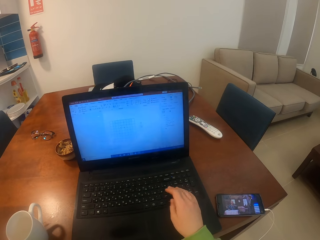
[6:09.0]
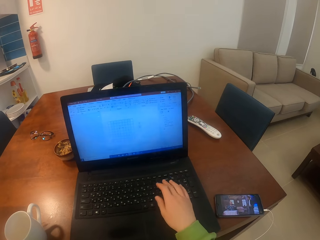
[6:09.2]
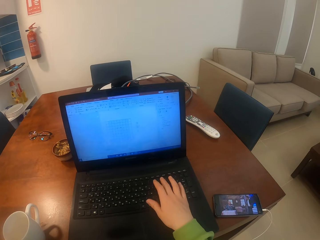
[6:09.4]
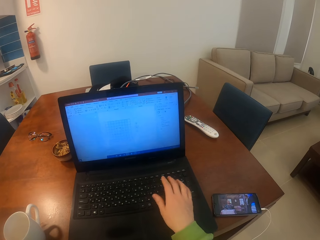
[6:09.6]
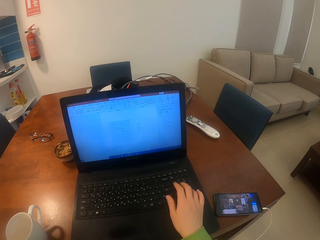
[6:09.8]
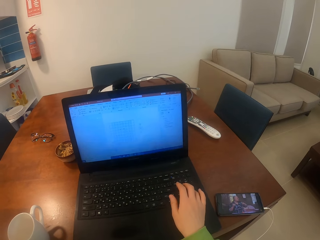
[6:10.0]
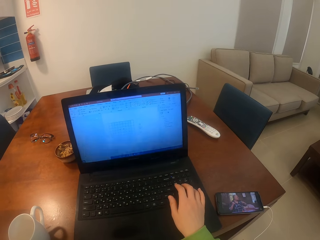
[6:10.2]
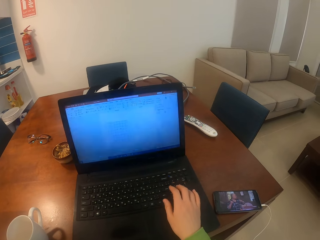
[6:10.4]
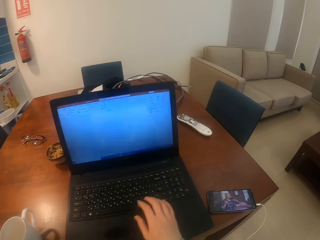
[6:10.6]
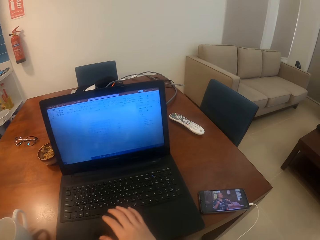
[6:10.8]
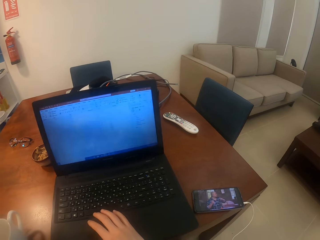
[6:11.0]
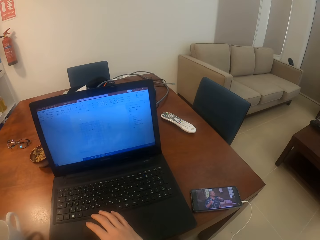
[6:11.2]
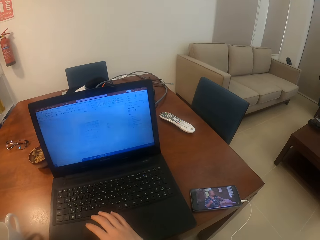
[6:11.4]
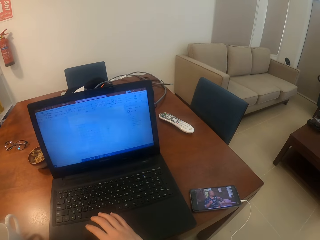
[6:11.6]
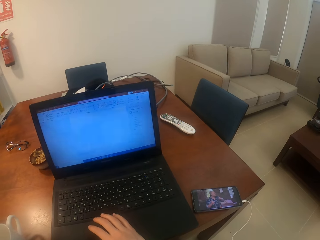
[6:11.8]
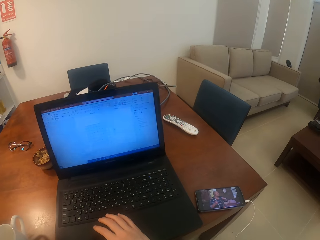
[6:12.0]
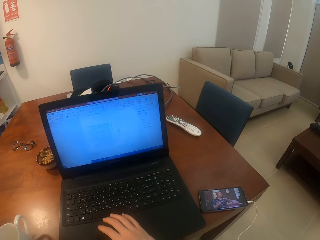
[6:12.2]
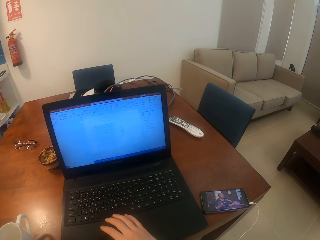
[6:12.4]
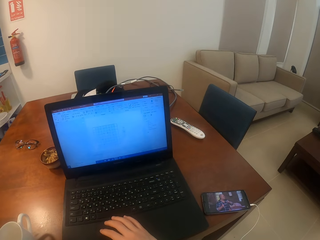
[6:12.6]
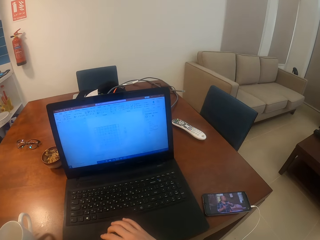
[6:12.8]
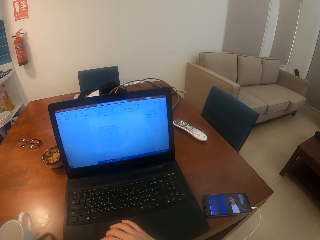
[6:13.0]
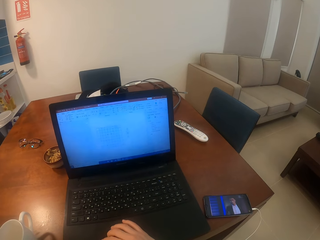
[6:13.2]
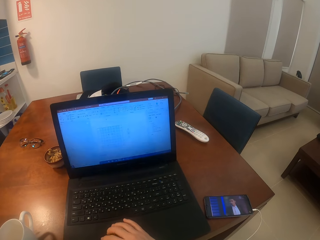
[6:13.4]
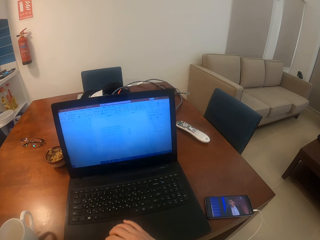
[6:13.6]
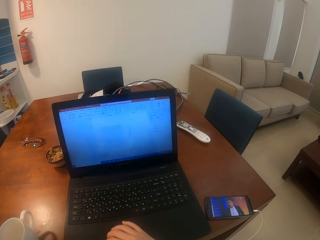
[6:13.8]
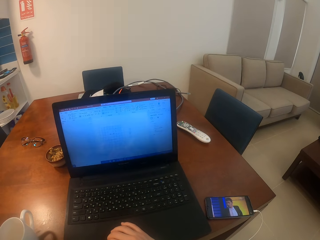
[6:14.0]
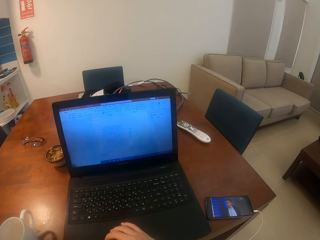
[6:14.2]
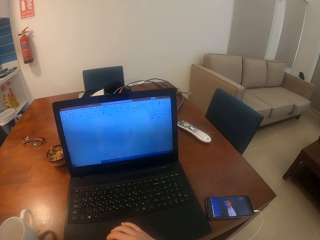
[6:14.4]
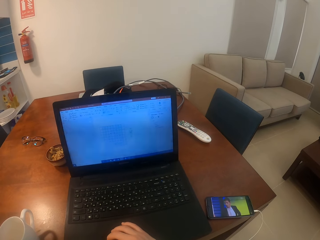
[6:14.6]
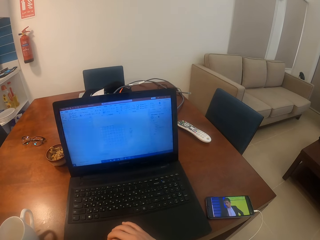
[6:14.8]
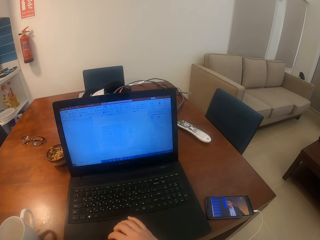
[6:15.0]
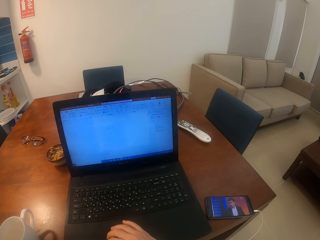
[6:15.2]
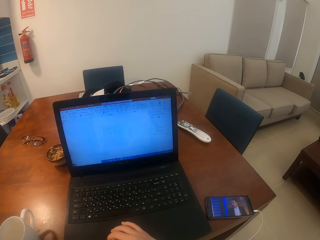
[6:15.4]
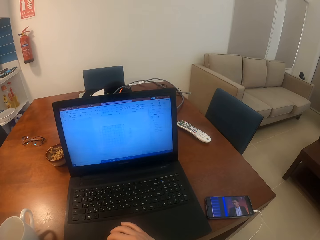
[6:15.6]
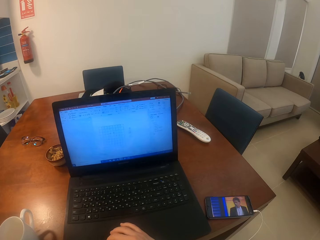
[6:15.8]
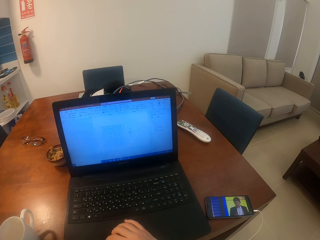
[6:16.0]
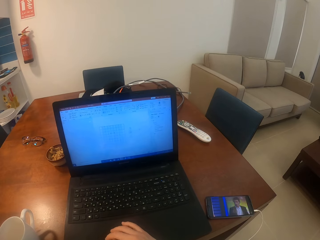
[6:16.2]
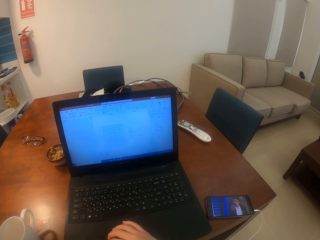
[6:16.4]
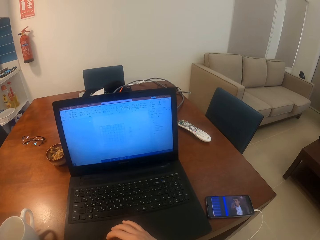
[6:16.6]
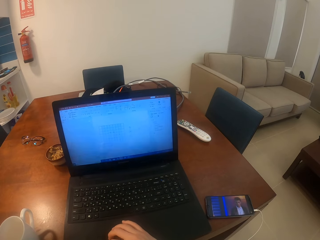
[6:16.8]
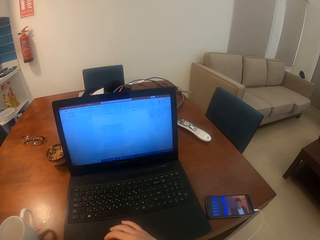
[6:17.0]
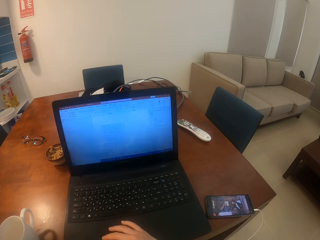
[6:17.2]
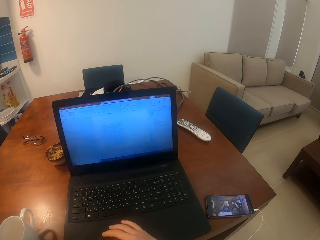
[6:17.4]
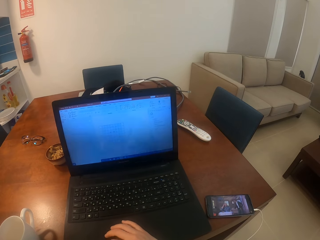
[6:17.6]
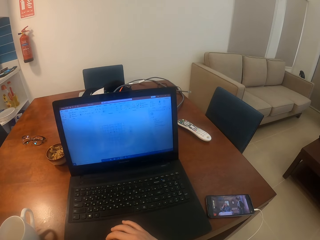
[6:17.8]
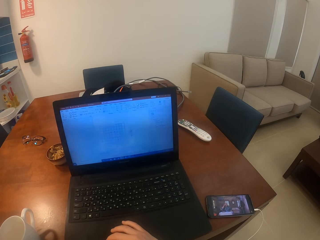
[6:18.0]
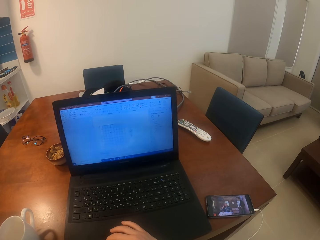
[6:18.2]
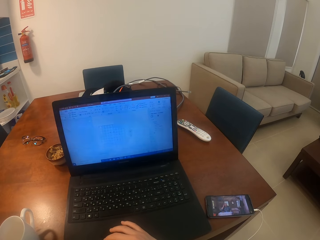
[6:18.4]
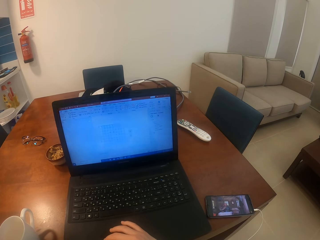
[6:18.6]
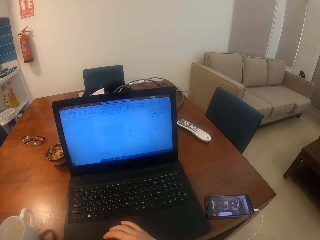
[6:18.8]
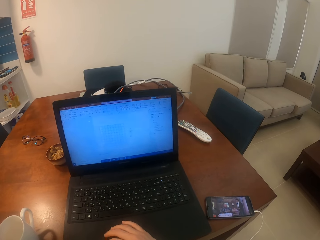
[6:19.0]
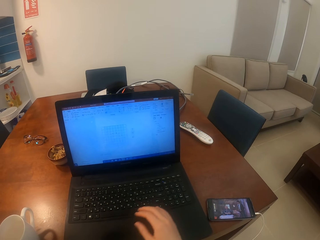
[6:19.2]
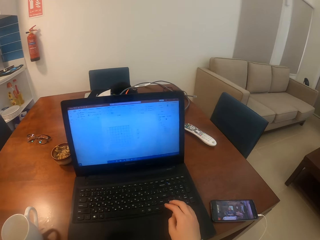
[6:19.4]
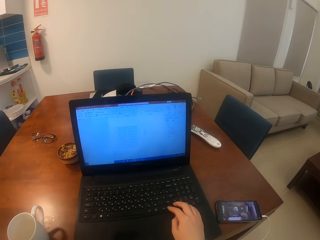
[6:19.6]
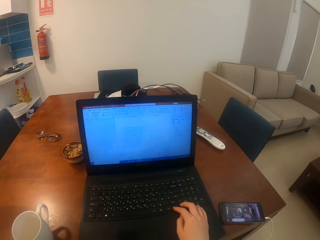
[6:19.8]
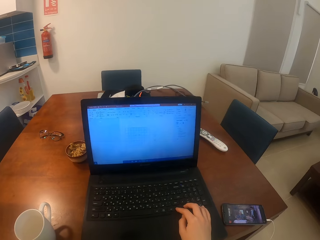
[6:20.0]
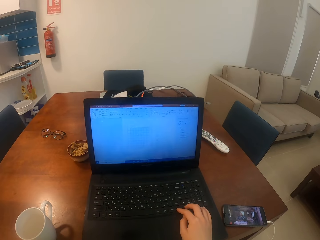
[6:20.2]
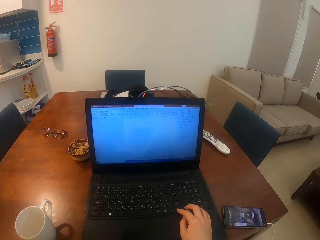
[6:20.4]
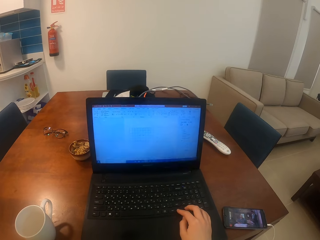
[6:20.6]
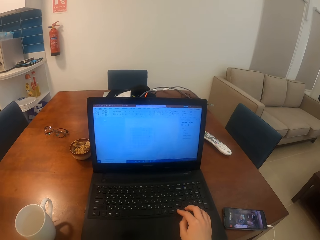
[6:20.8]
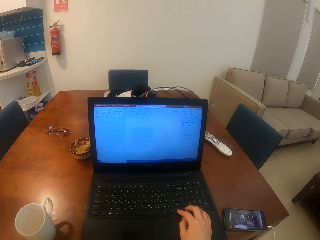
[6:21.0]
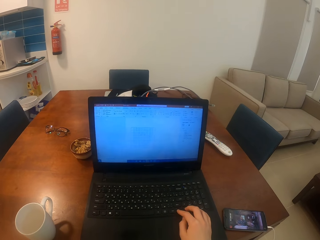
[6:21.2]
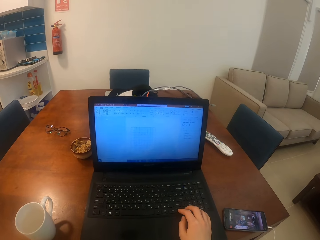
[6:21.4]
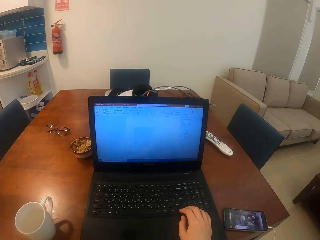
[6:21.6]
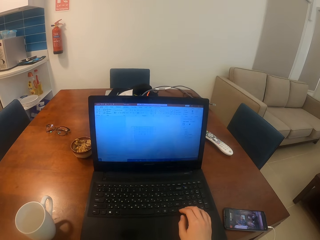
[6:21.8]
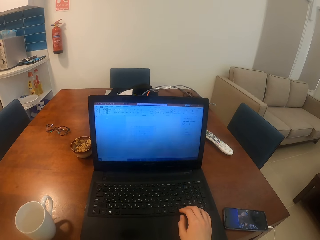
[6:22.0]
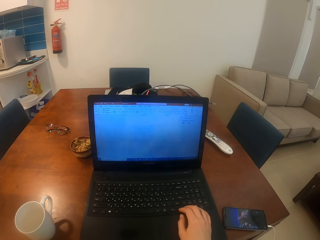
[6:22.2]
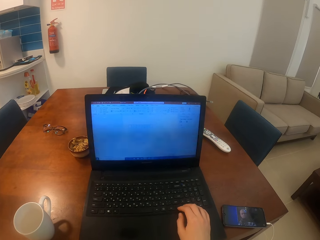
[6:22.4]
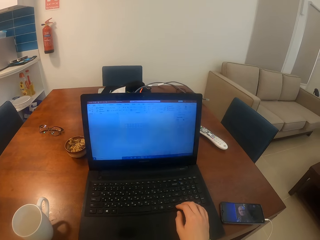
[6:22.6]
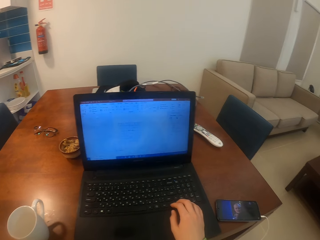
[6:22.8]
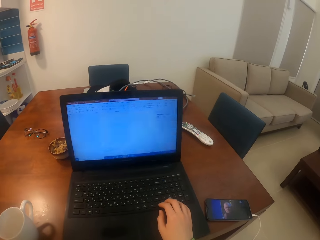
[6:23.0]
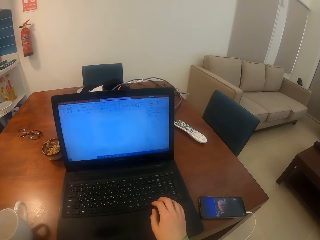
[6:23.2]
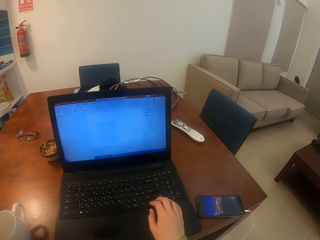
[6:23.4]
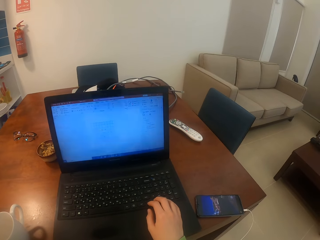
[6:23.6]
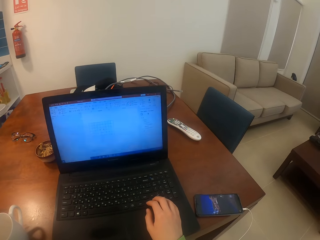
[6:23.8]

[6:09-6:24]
The camera wearer operates a laptop by the right hand. She moves her hand on the laptop. She operates the laptop with her hand. She moves her hand on the laptop. She operates the laptop with her hand. She looks around a room.

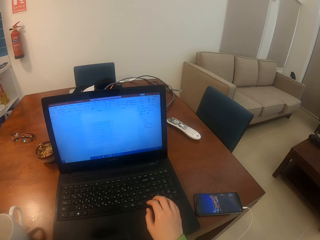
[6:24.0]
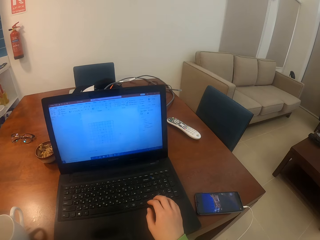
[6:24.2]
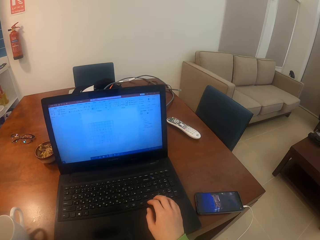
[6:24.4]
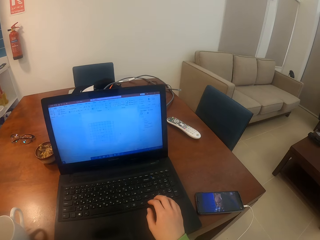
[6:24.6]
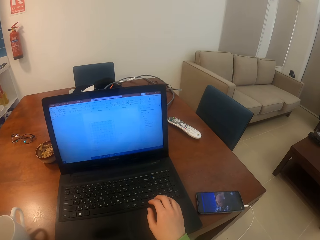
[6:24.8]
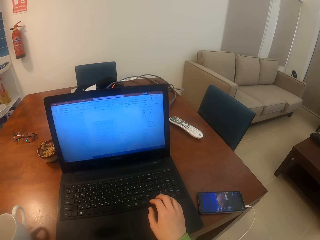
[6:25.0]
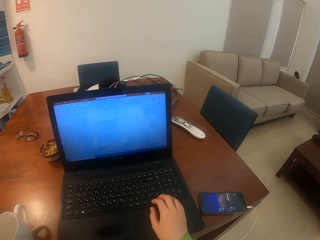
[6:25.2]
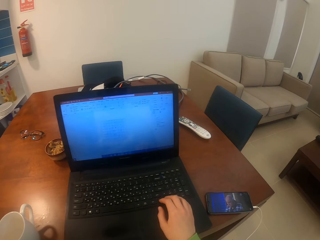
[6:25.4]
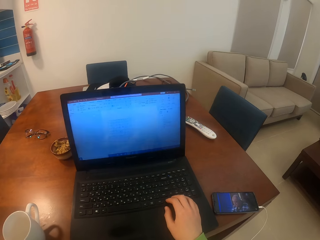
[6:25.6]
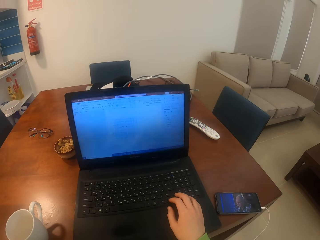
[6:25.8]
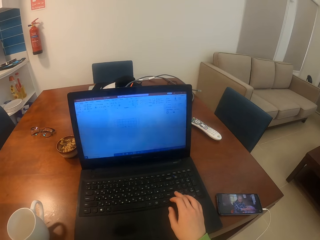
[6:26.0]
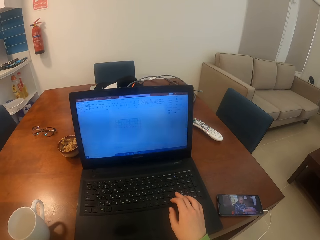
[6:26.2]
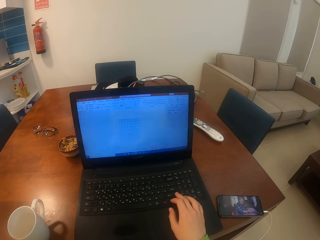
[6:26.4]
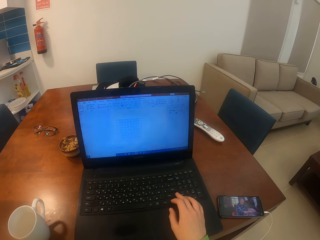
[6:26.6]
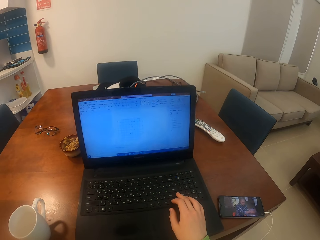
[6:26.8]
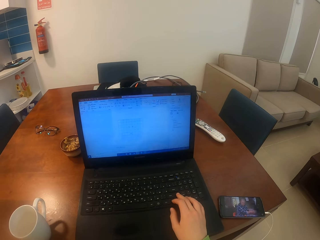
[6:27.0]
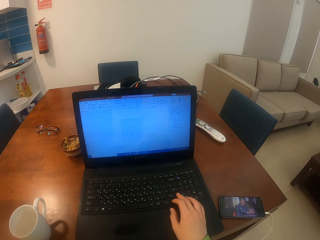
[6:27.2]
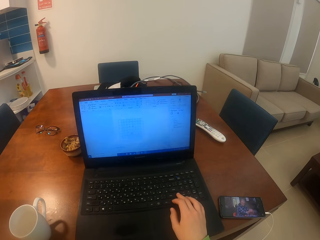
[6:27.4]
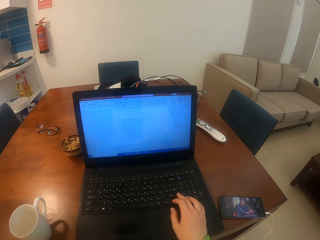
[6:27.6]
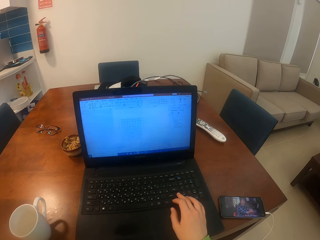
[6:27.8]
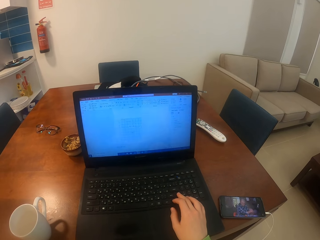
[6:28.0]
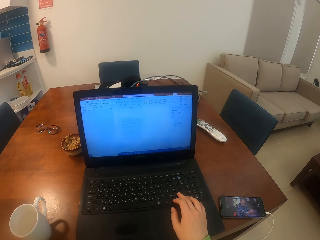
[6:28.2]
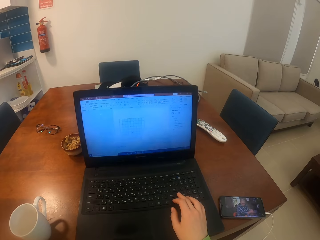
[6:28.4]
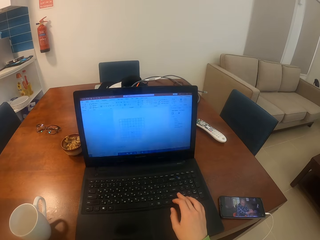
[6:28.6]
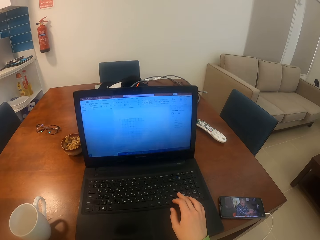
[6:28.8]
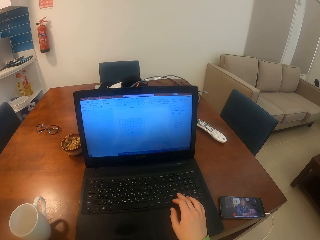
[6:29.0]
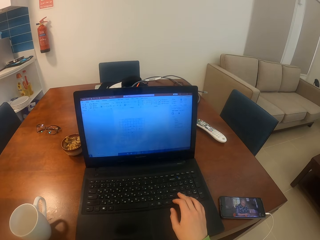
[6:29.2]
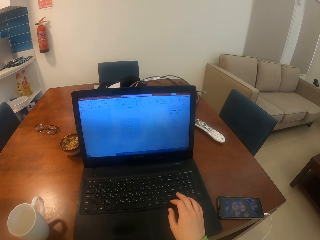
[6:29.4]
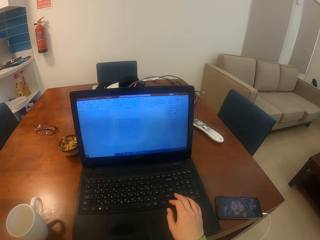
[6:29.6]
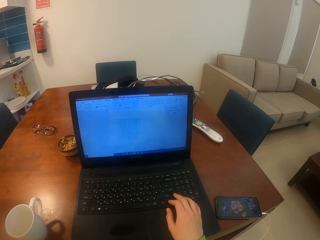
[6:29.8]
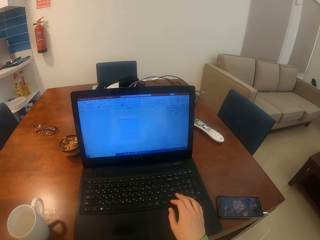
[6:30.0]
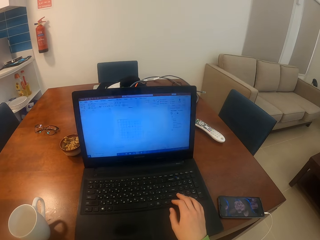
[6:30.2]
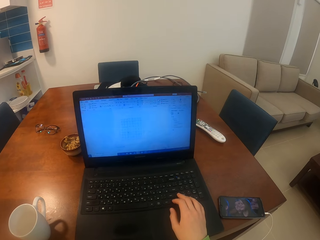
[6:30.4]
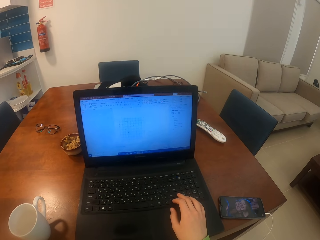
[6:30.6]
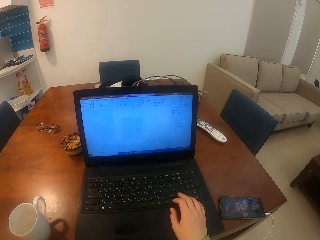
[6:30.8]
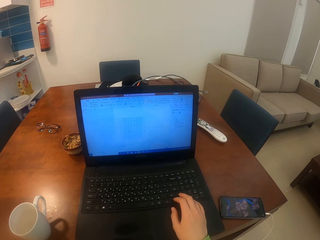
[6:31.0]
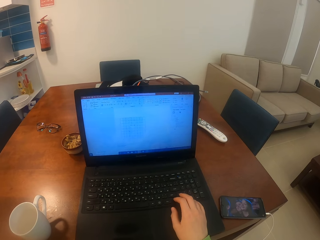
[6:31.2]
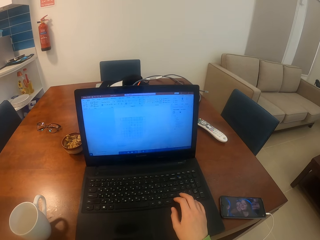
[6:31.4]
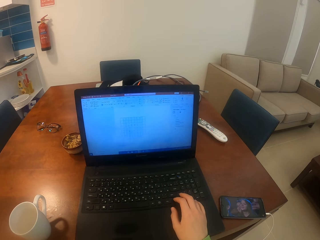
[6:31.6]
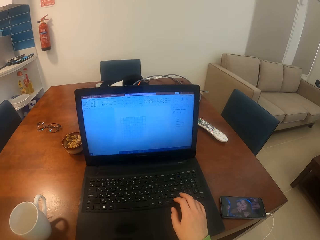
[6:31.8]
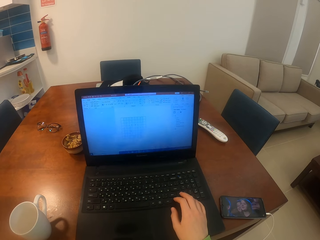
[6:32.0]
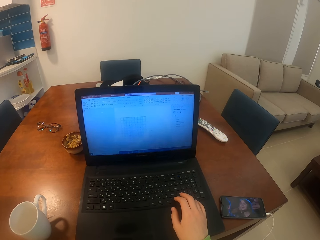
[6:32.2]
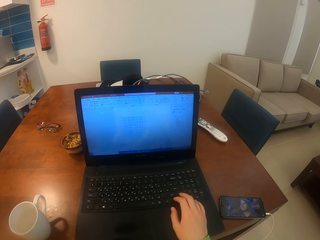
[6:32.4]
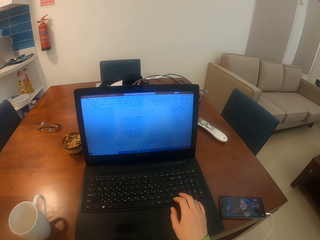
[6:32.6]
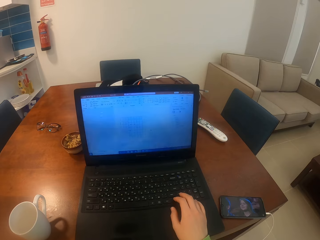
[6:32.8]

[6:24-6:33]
The camera wearer moves her hand on a laptop. She operates the laptop with her hand.
